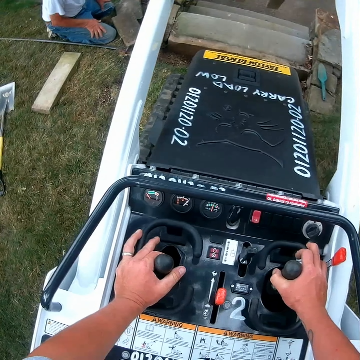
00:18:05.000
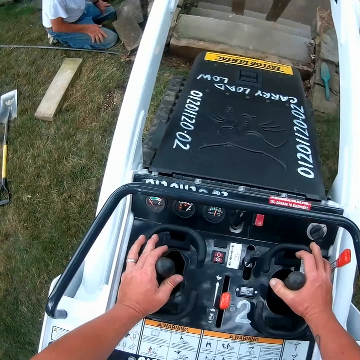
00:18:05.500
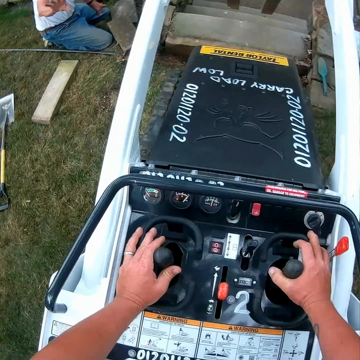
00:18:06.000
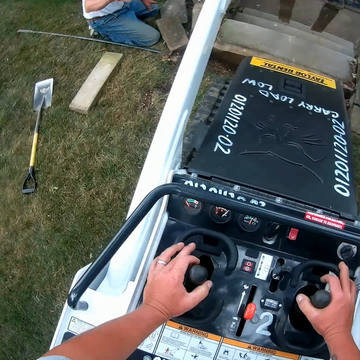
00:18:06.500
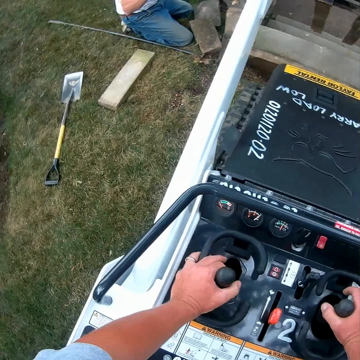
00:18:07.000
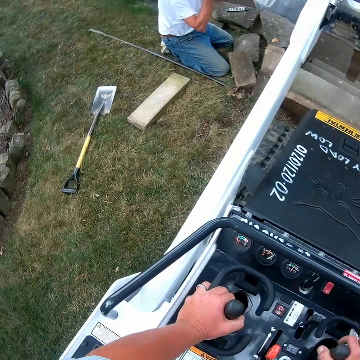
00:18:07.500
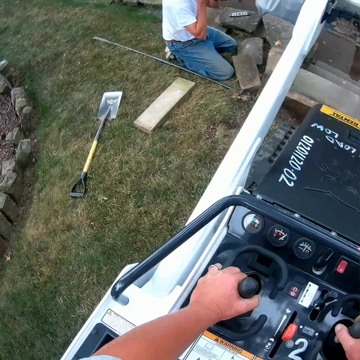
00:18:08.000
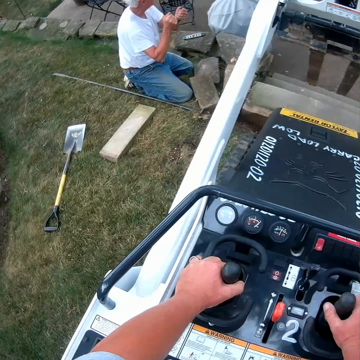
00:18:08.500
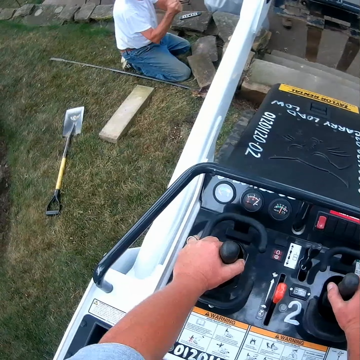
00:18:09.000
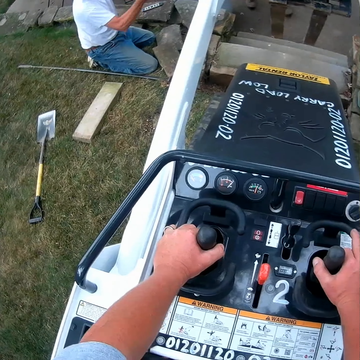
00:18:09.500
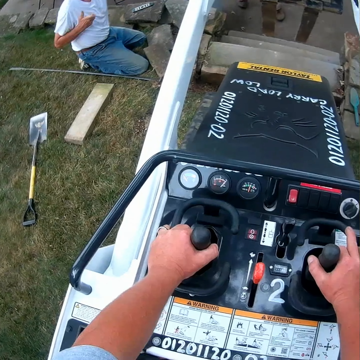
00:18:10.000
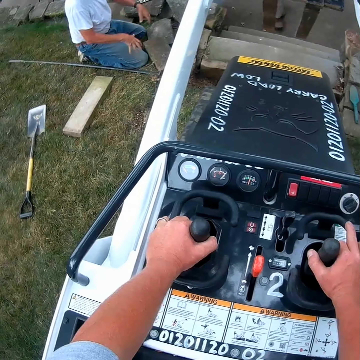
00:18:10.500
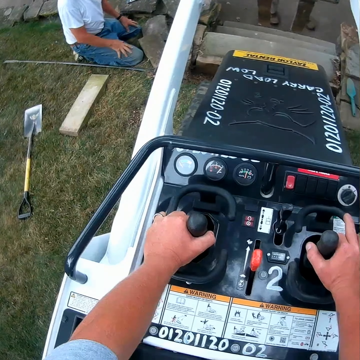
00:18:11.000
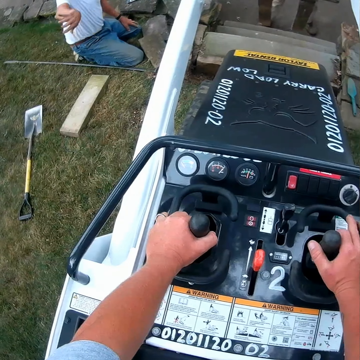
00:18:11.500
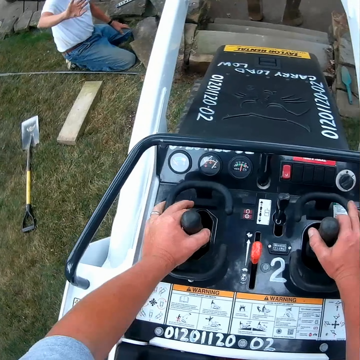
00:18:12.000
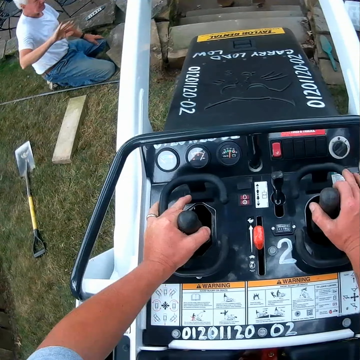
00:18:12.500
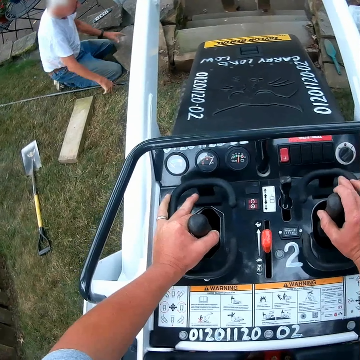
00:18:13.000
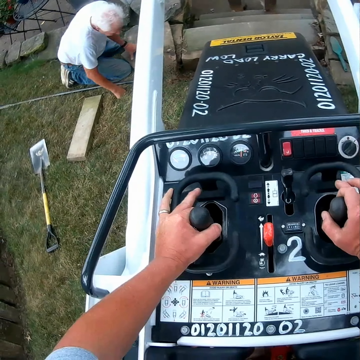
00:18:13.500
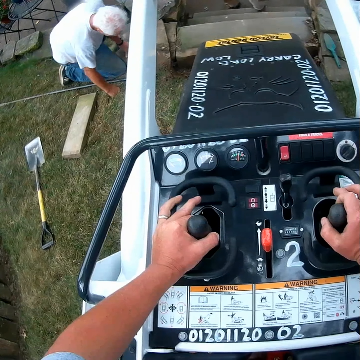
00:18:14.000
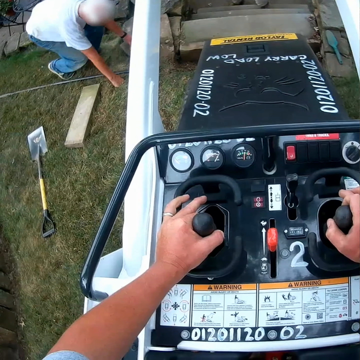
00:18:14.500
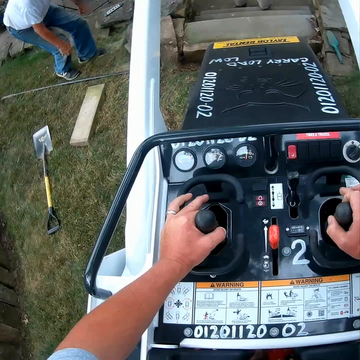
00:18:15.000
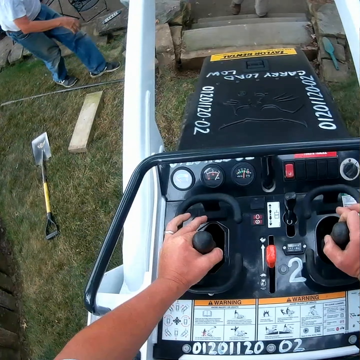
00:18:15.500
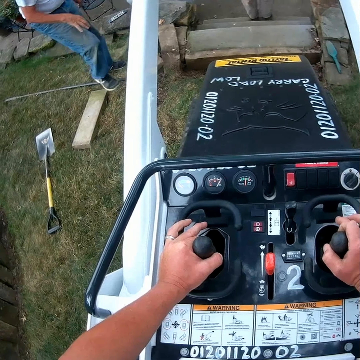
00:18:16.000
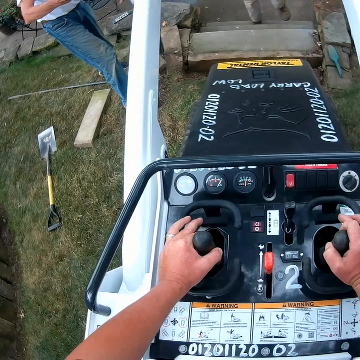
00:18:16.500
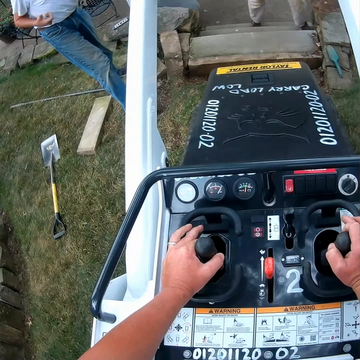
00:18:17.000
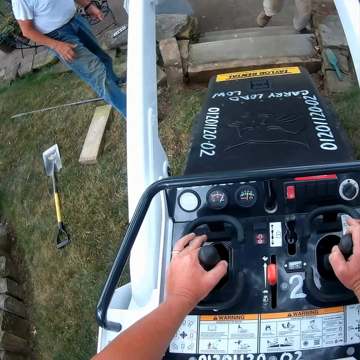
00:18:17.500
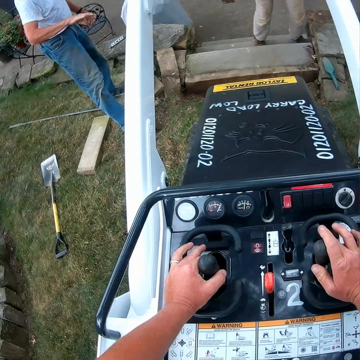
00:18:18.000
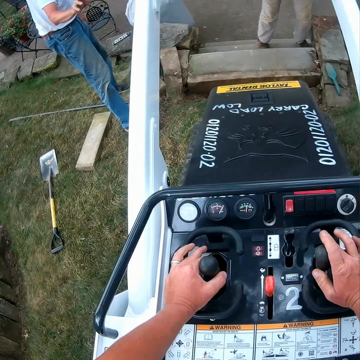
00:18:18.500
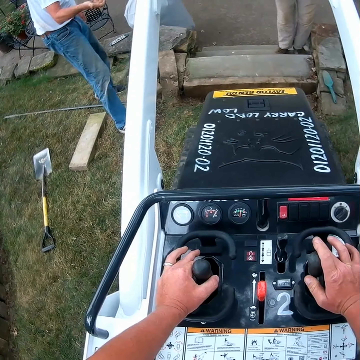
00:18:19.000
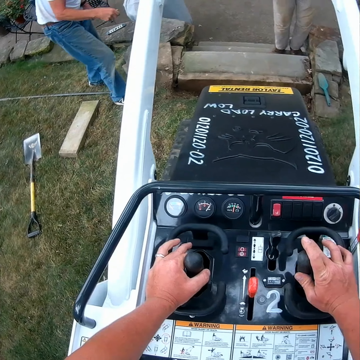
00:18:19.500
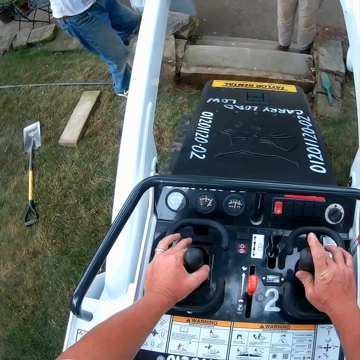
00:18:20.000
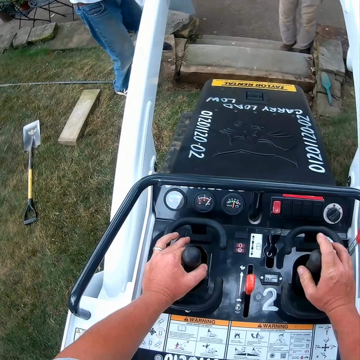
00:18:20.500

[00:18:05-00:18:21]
The camera wearer converses with a man. The man uses the gesture signs. Another man walks on the field. The camera wearer operates the forklift. The first man stands on the field. The other man gestures.

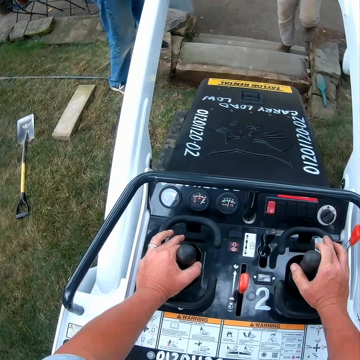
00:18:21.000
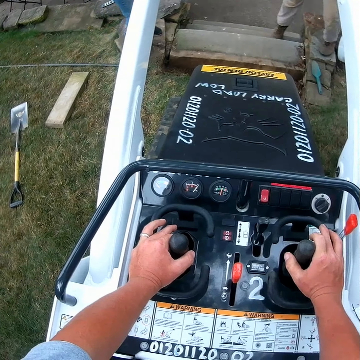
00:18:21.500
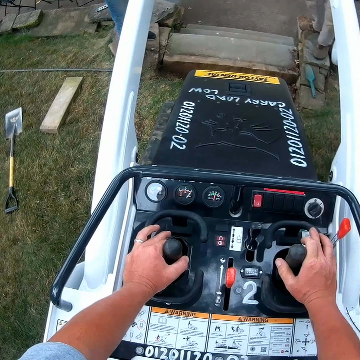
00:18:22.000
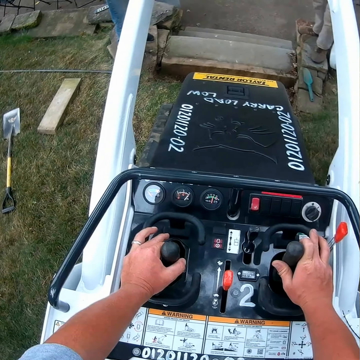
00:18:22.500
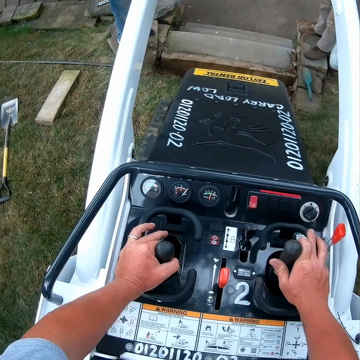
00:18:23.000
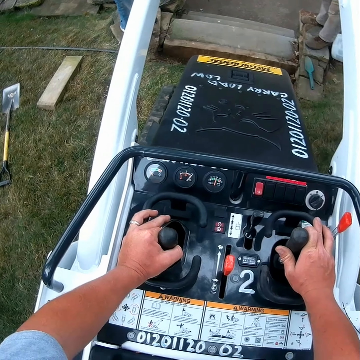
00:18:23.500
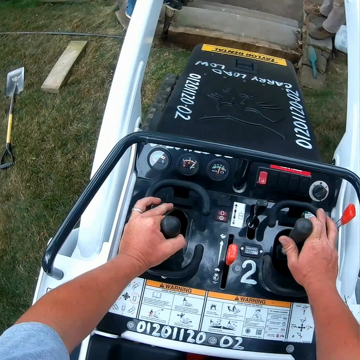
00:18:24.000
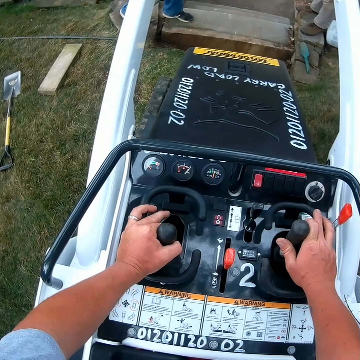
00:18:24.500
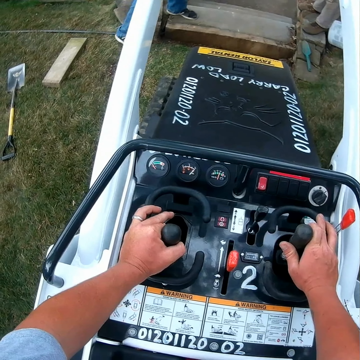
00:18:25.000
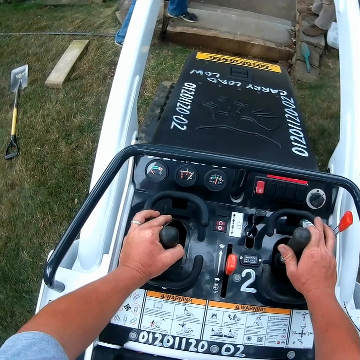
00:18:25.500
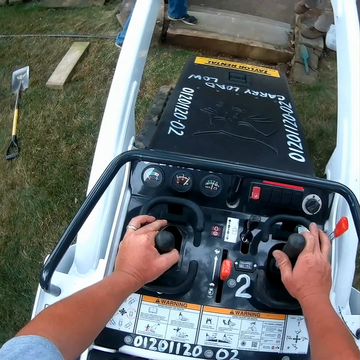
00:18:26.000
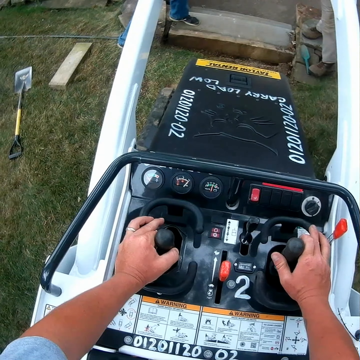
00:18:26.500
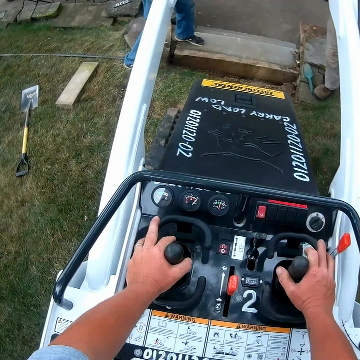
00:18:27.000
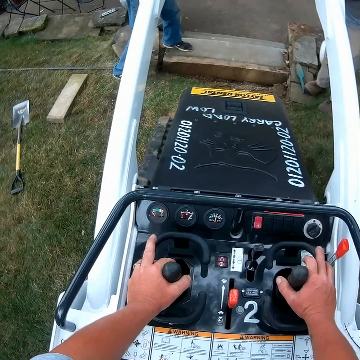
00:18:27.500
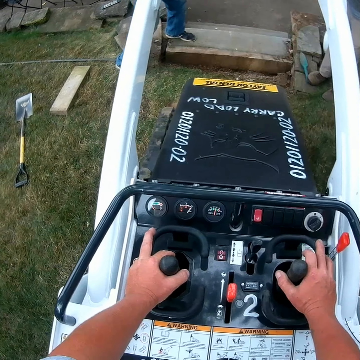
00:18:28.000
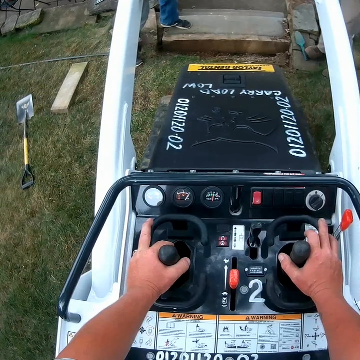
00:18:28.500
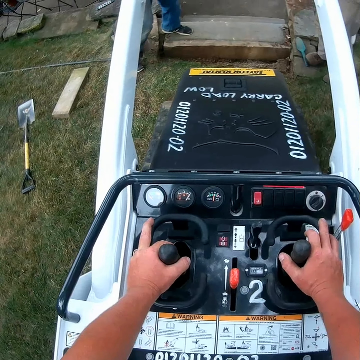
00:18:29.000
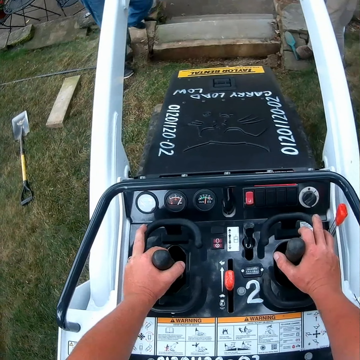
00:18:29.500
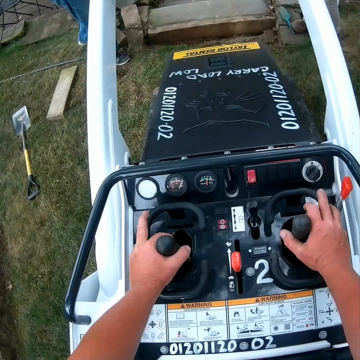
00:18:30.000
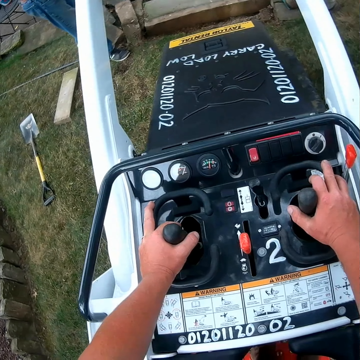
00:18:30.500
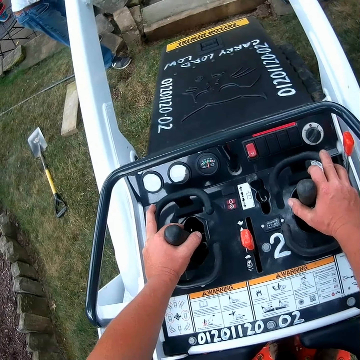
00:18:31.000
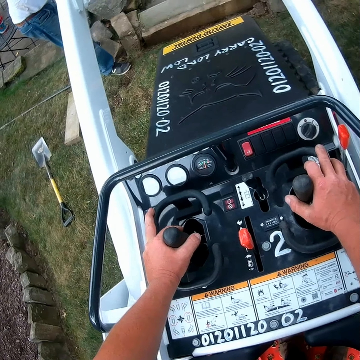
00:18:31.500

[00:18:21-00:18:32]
The camera wearer operates the forklift.

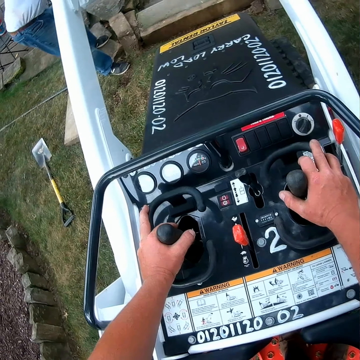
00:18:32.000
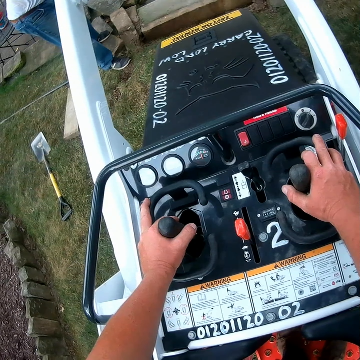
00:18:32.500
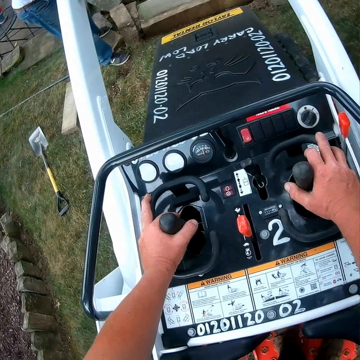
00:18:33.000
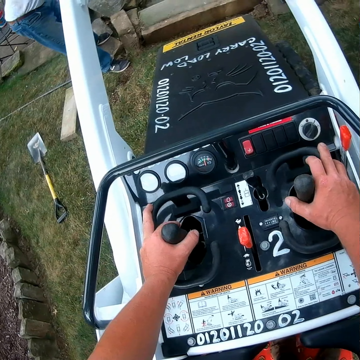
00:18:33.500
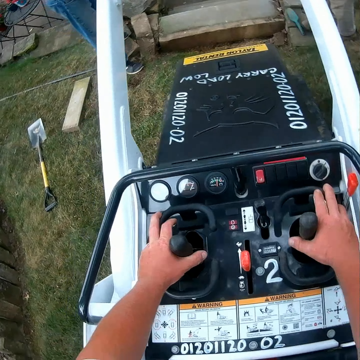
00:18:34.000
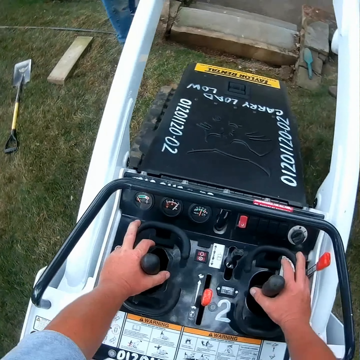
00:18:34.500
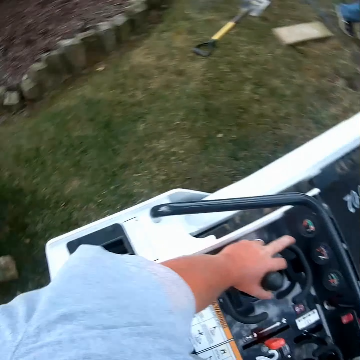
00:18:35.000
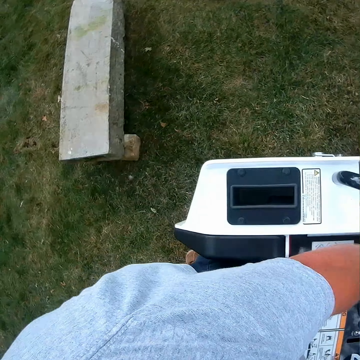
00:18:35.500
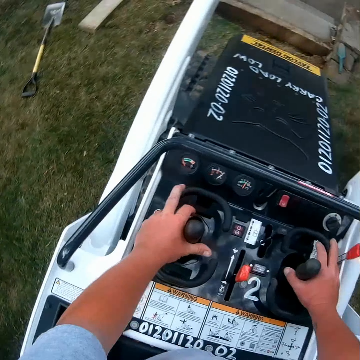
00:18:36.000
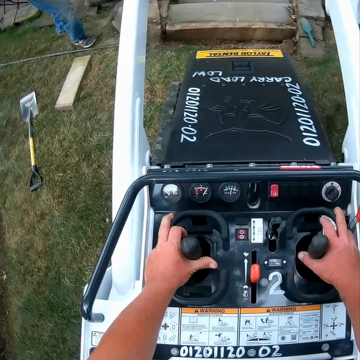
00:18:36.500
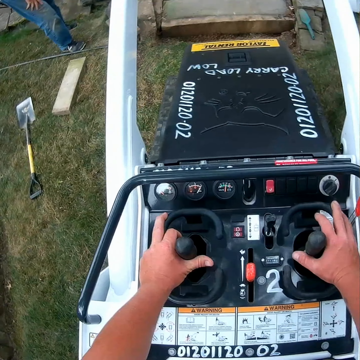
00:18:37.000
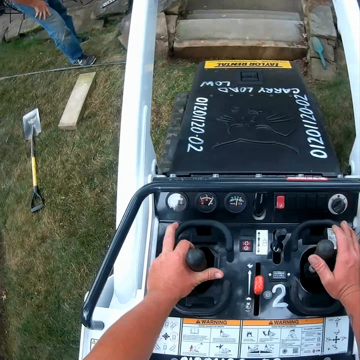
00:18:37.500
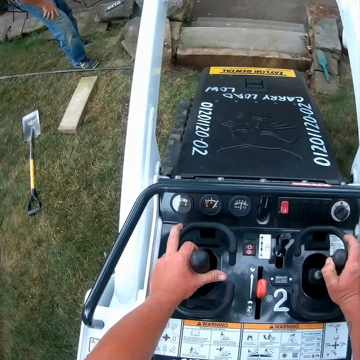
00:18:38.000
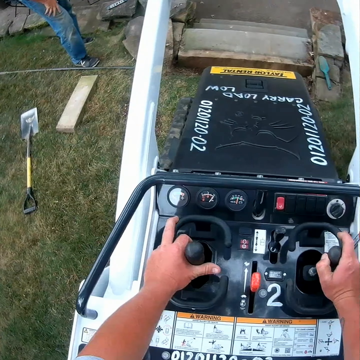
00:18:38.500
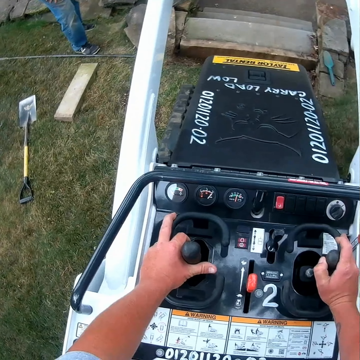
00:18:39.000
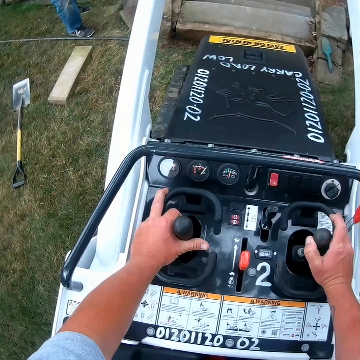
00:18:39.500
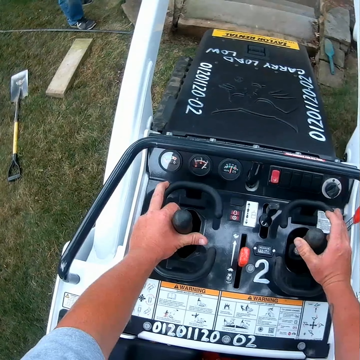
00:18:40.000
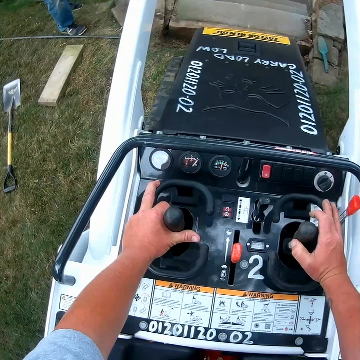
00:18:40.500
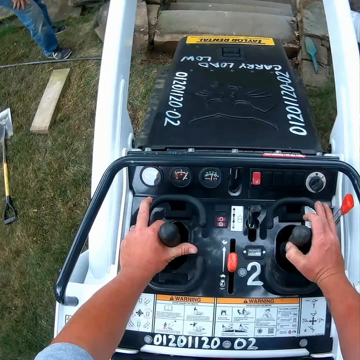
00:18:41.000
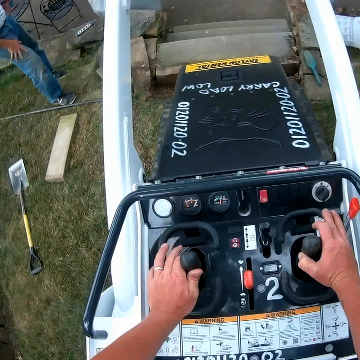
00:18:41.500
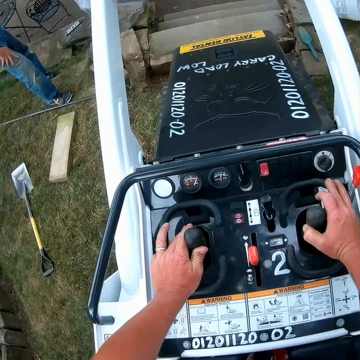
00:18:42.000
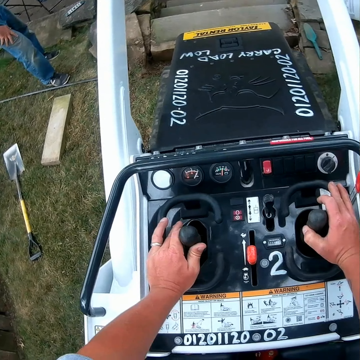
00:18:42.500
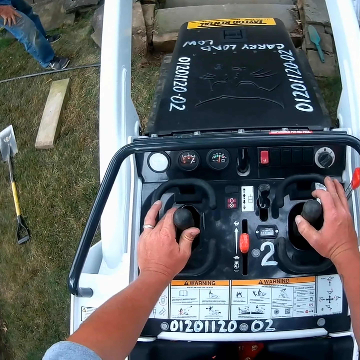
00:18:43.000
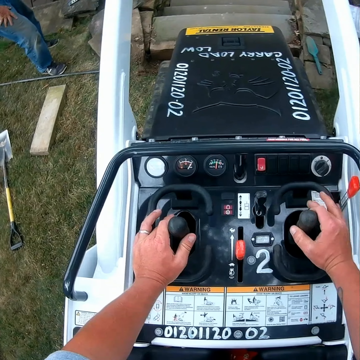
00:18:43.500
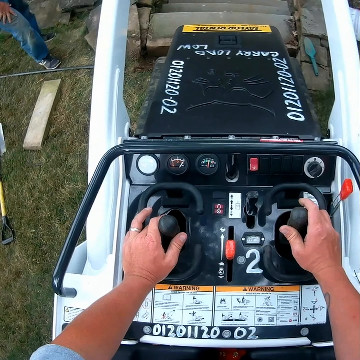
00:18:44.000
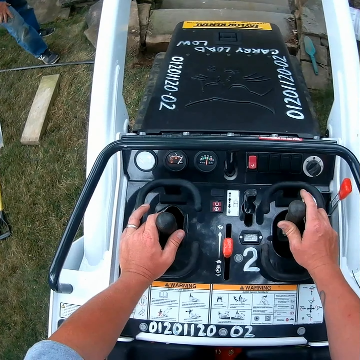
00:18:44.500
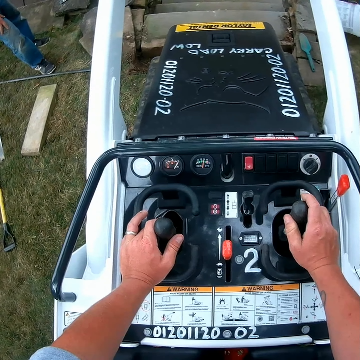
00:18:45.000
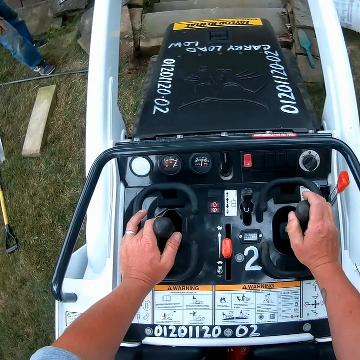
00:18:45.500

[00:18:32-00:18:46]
The camera wearer looks around. They shake the reverse gear on the right hand.
